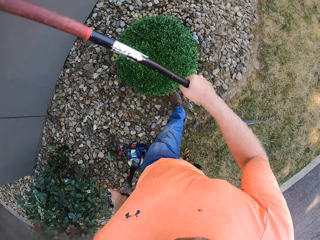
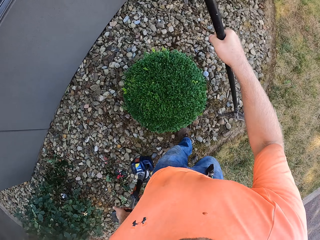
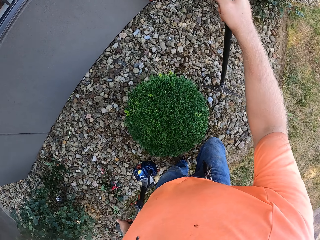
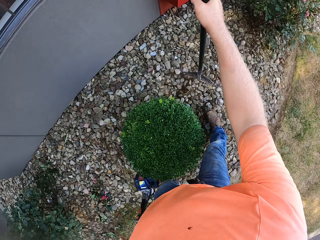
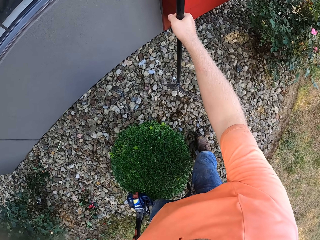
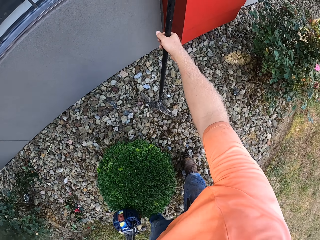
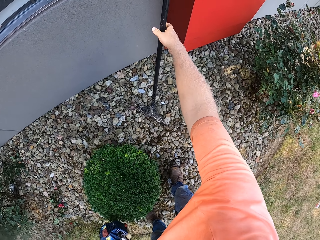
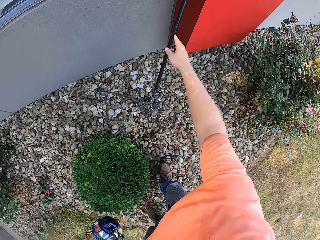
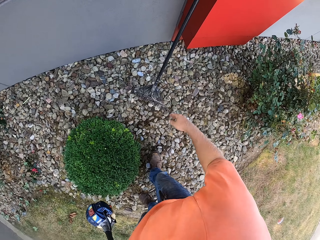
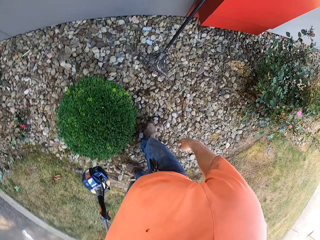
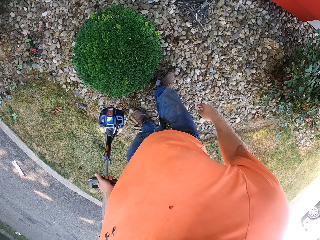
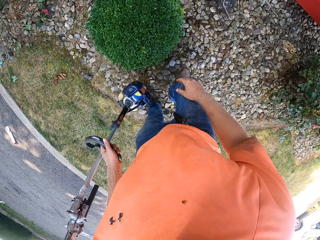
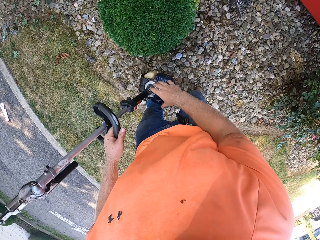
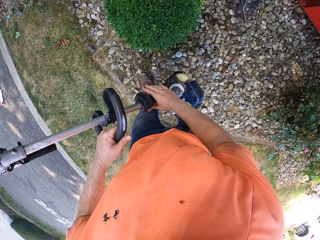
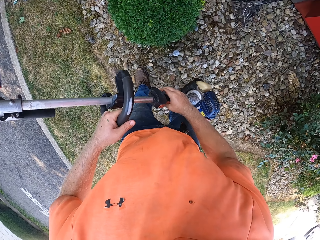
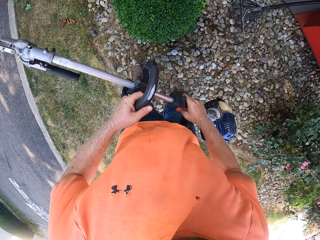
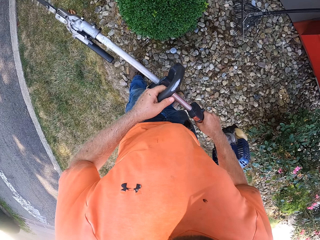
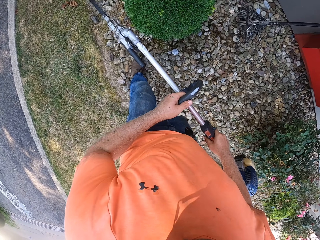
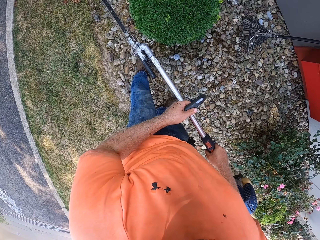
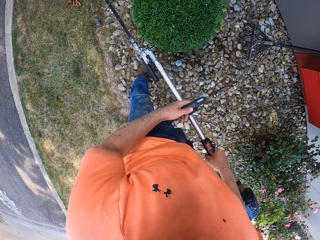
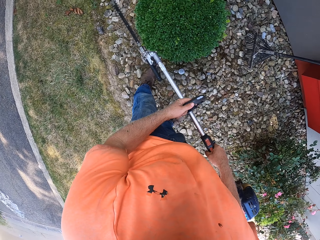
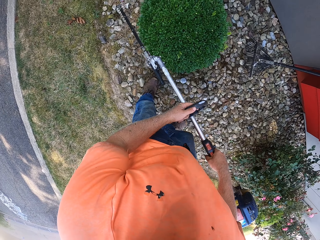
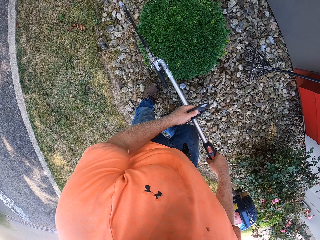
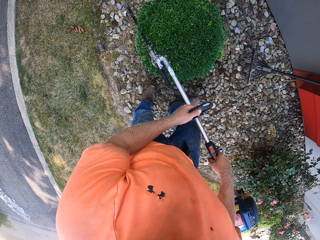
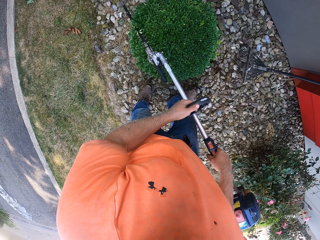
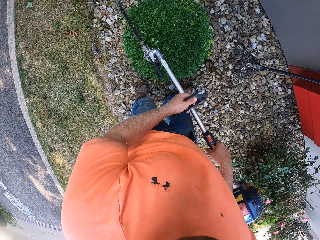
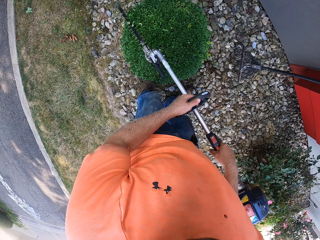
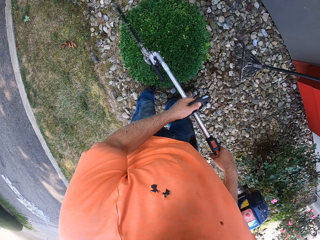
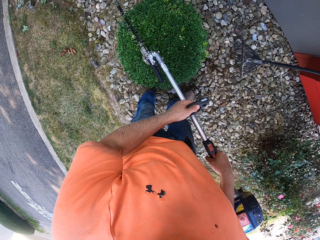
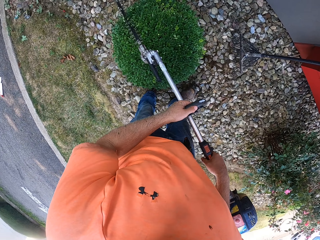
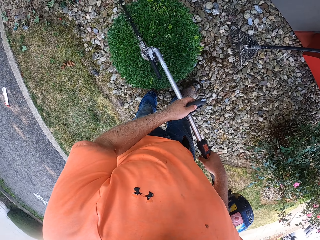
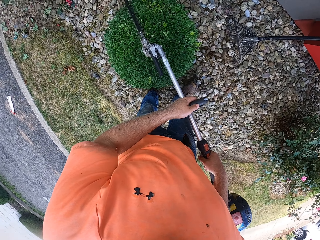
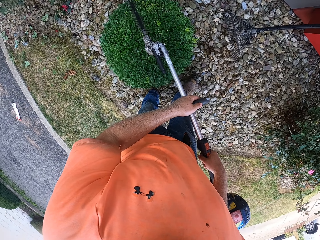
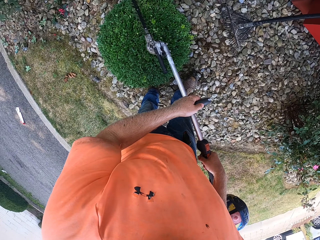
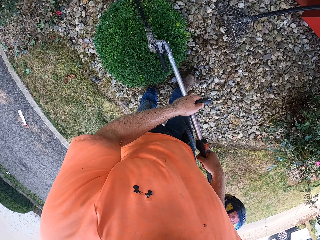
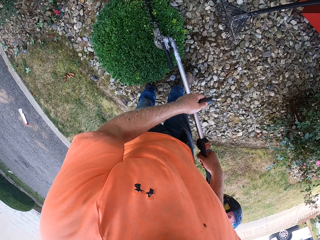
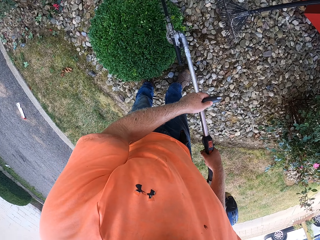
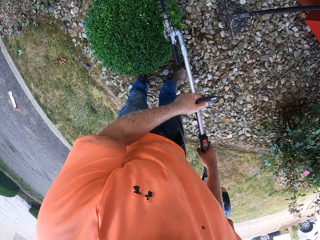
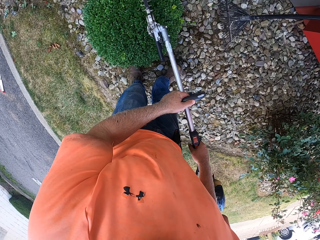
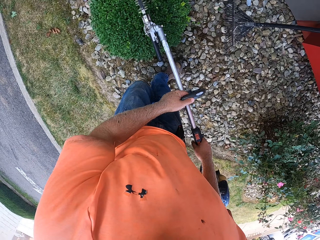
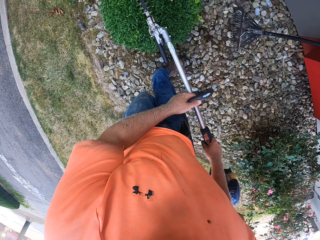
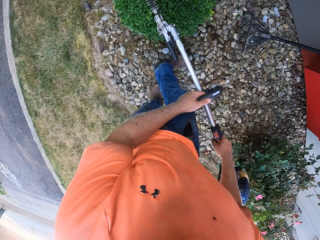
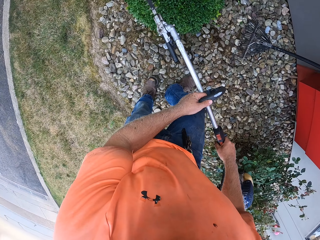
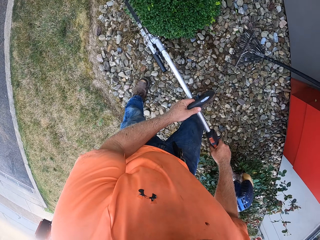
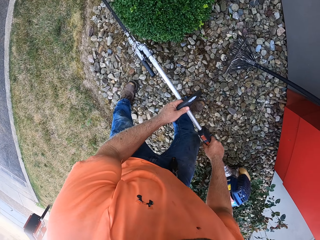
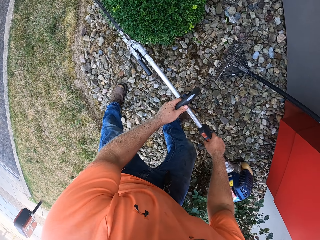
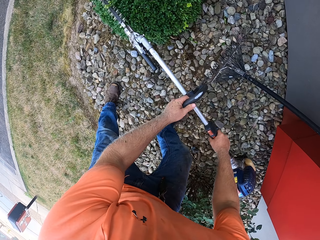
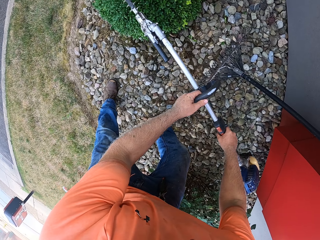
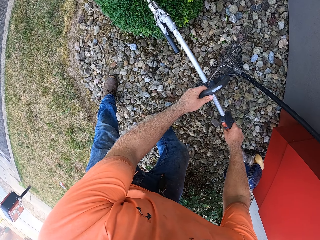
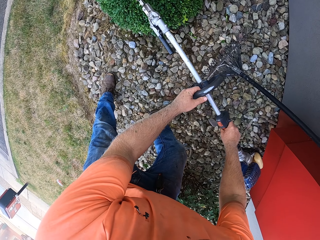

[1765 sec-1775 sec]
The camera wearer holds the rake with the right hand. He drops the rake from the ground with his right hand. He holds the hedge trimmer in both hands. He trims the hedge bush with the hedge trimmer in both hands.

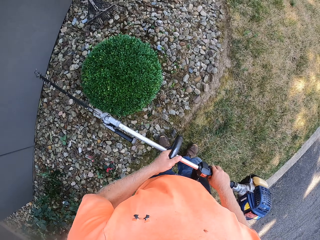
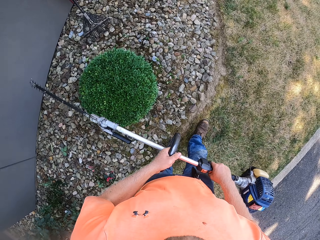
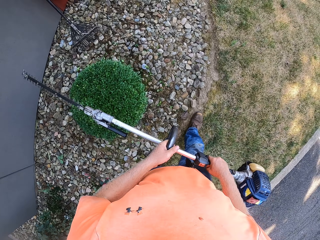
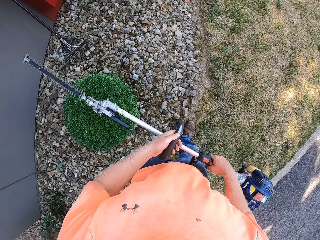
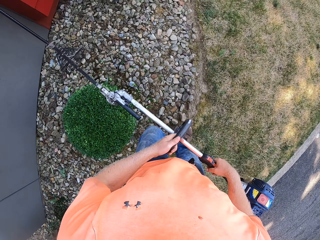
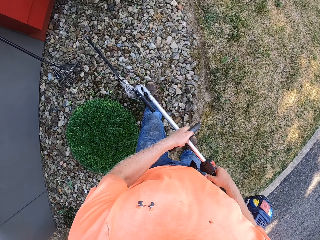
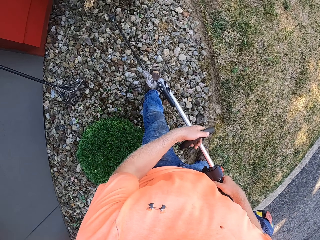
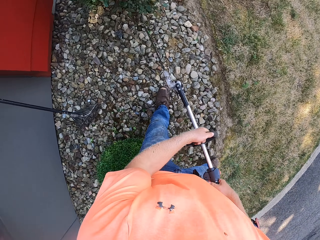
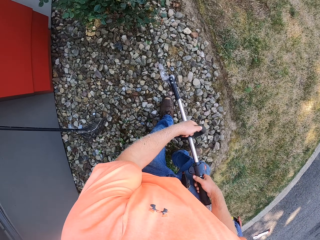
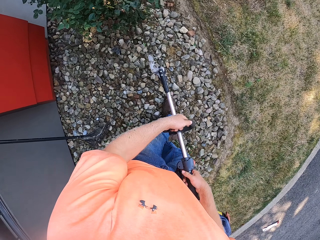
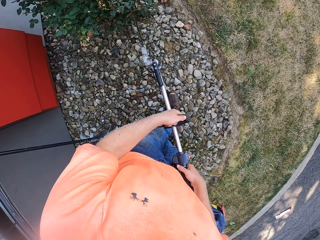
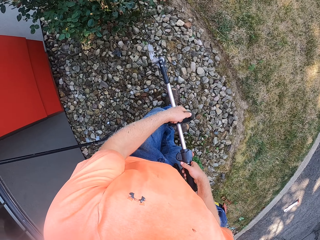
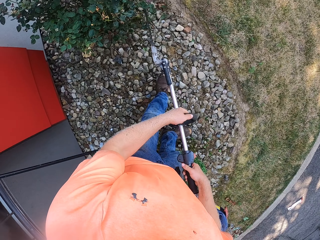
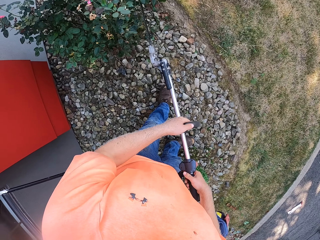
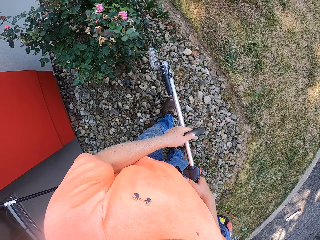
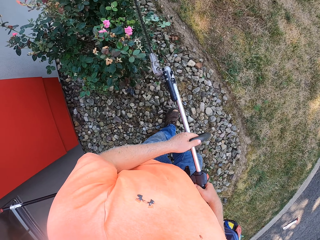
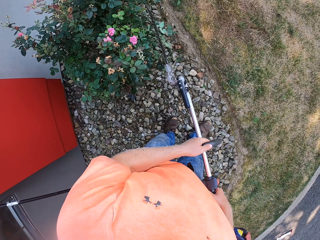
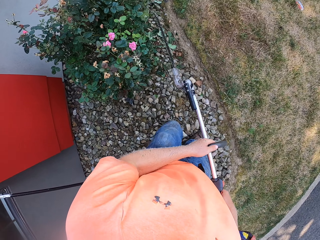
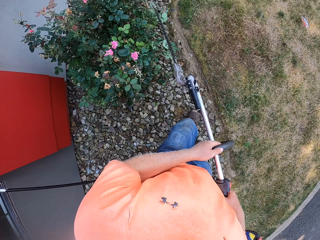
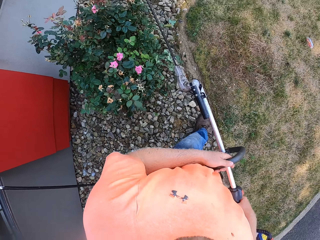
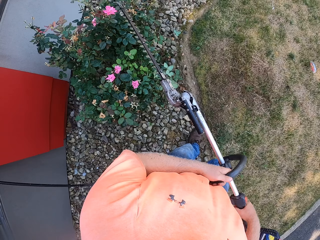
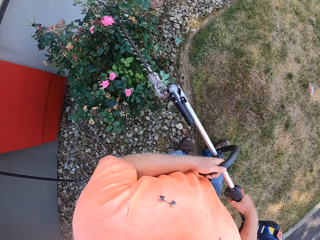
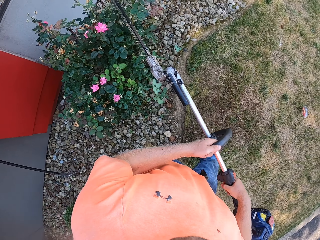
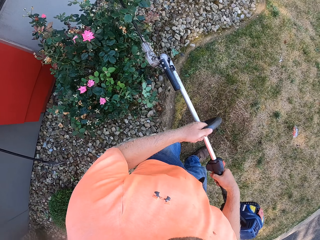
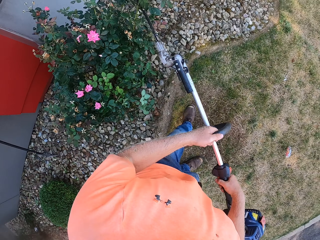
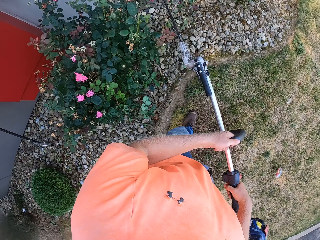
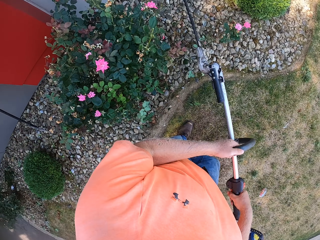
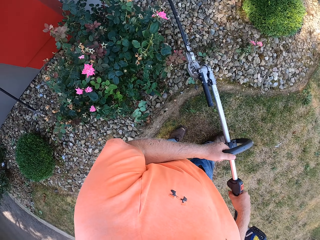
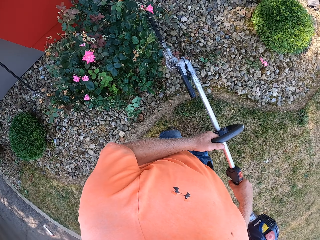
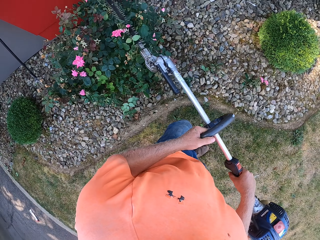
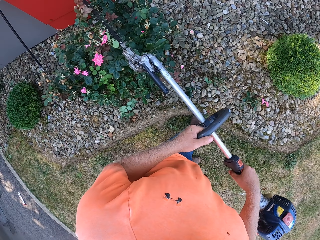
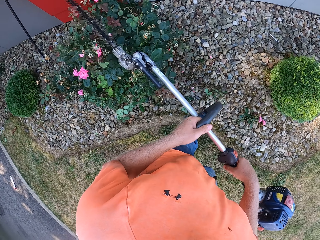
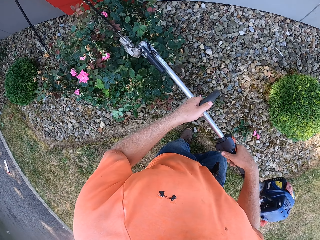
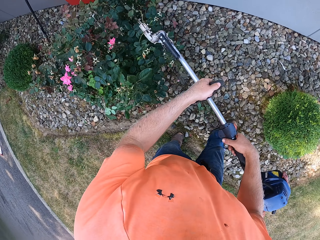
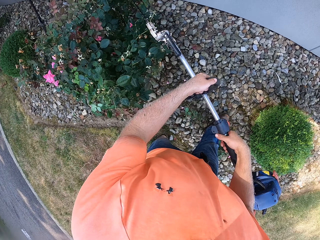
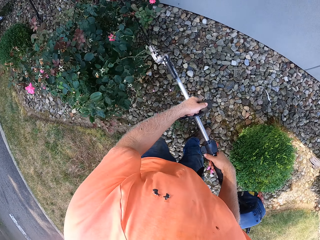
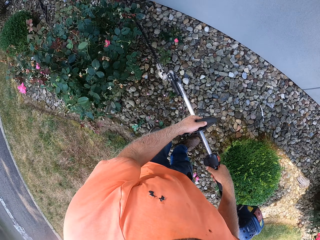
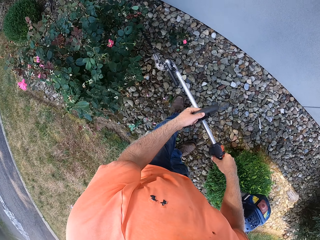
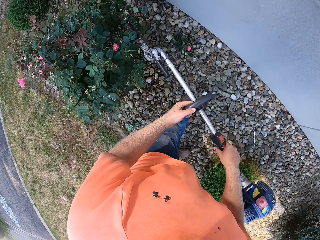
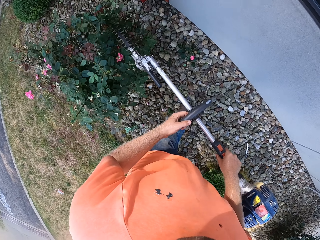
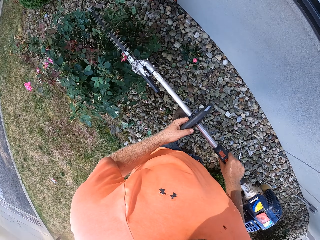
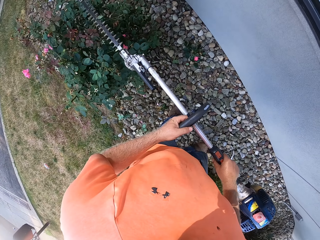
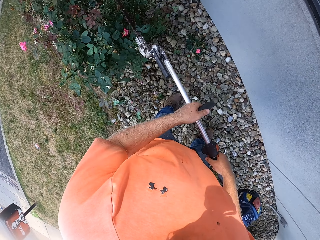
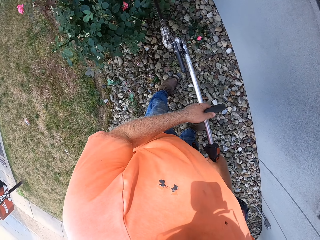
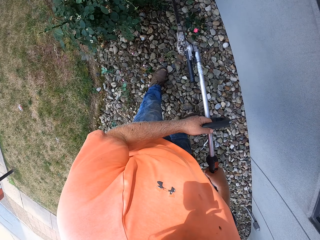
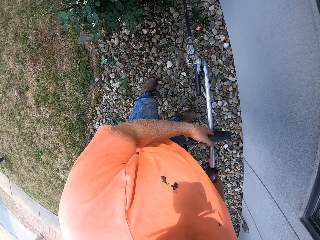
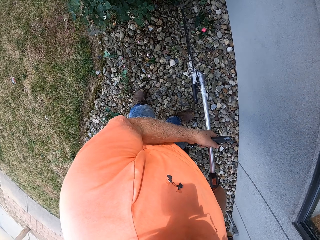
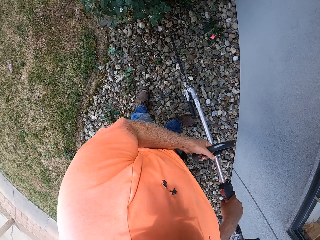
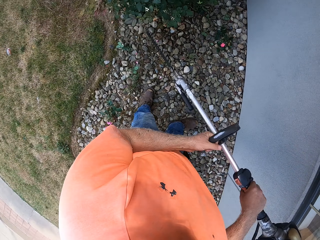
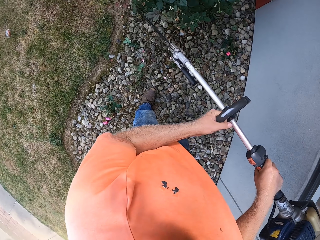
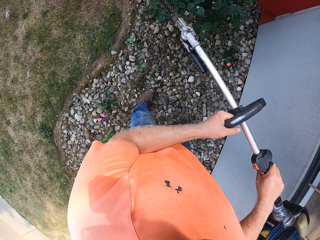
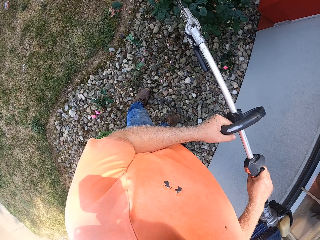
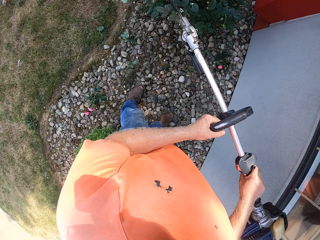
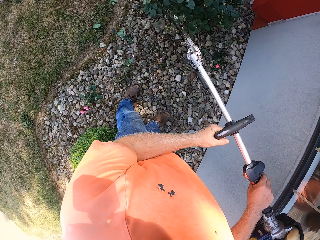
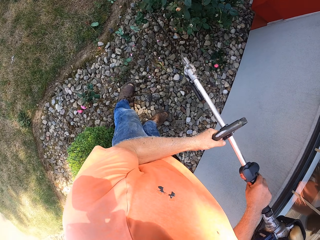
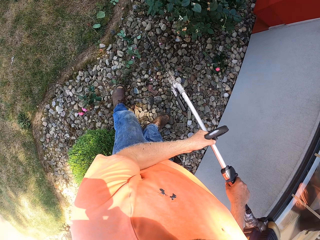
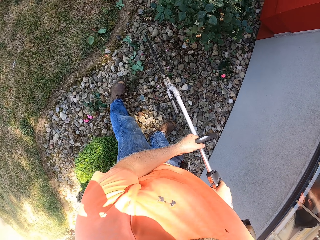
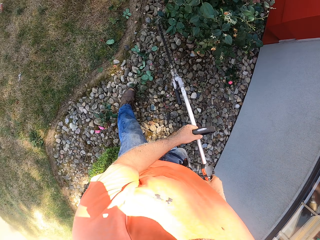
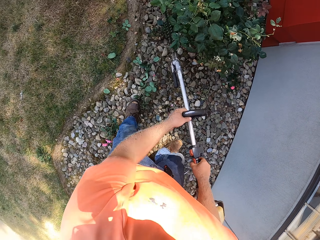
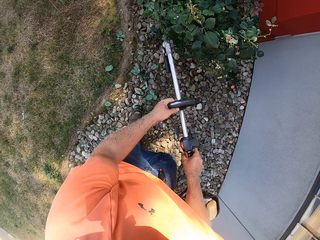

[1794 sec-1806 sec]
The camera wearer trims a shrub with the hedge trimmer in both hands. They prune the flower.
